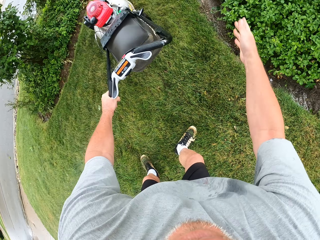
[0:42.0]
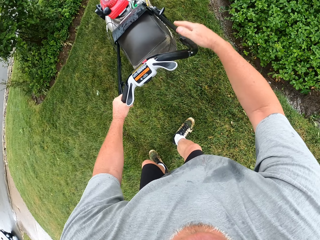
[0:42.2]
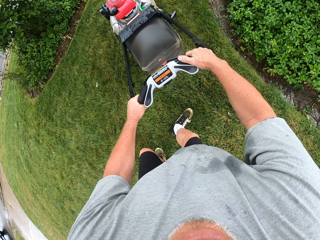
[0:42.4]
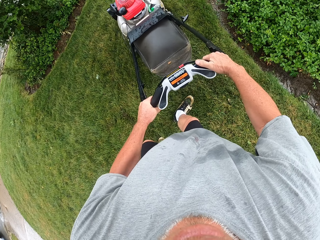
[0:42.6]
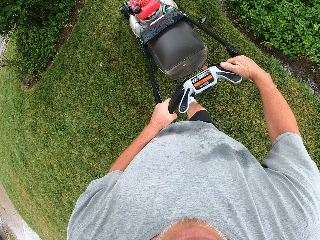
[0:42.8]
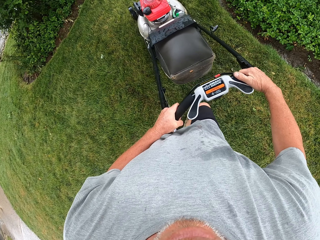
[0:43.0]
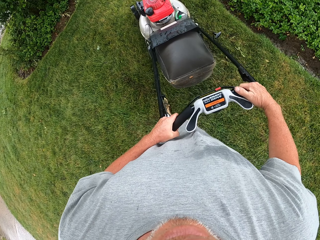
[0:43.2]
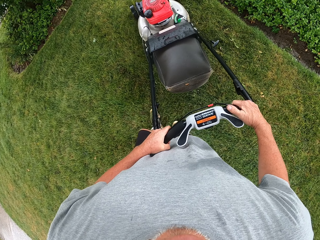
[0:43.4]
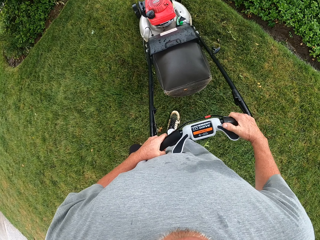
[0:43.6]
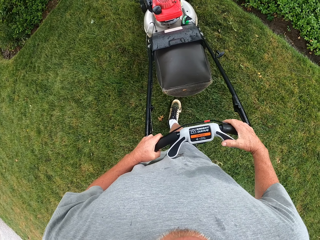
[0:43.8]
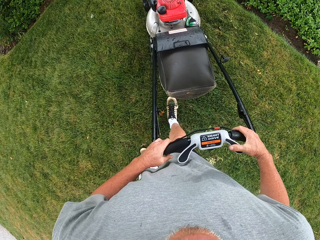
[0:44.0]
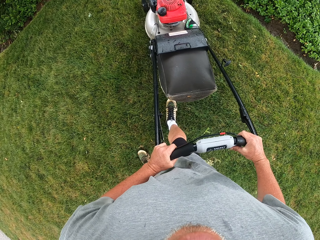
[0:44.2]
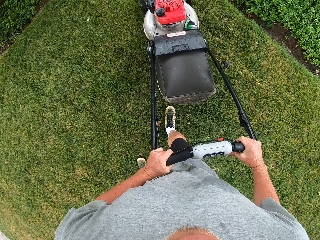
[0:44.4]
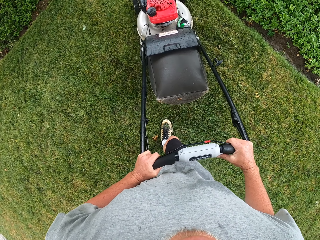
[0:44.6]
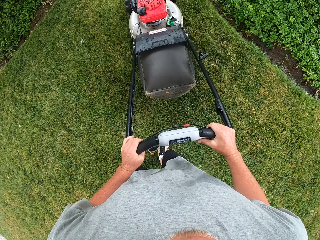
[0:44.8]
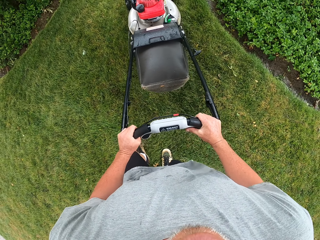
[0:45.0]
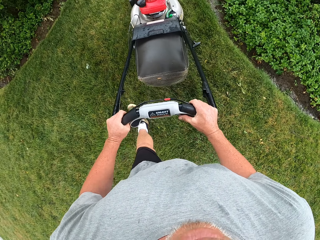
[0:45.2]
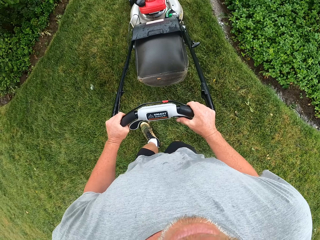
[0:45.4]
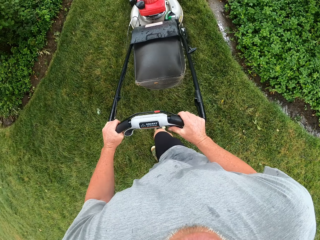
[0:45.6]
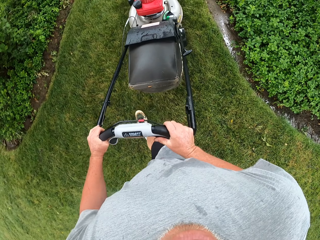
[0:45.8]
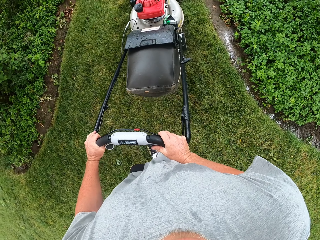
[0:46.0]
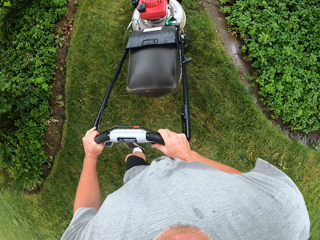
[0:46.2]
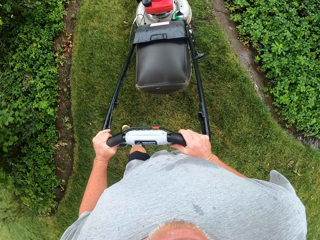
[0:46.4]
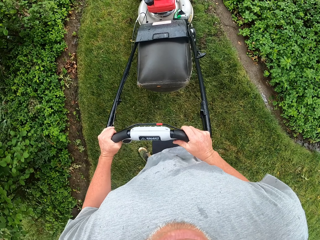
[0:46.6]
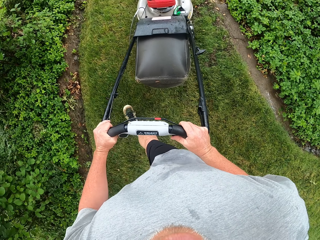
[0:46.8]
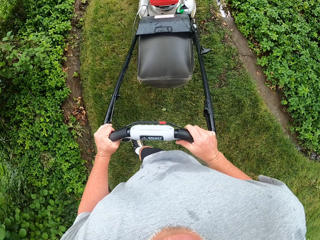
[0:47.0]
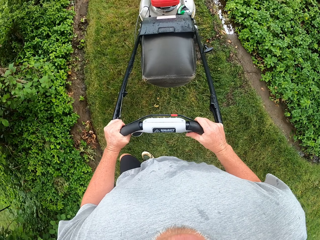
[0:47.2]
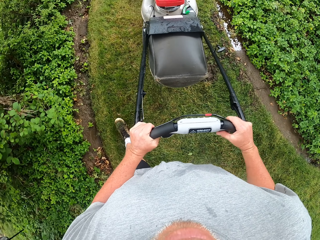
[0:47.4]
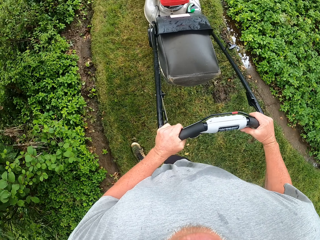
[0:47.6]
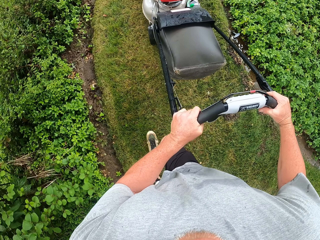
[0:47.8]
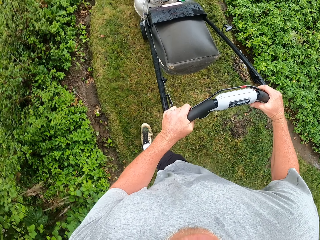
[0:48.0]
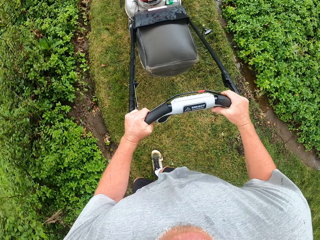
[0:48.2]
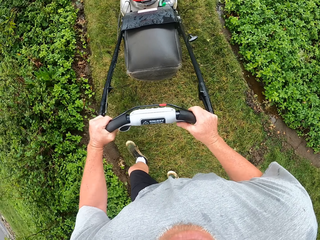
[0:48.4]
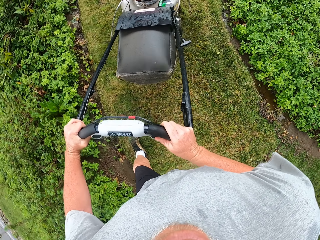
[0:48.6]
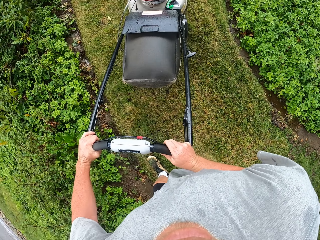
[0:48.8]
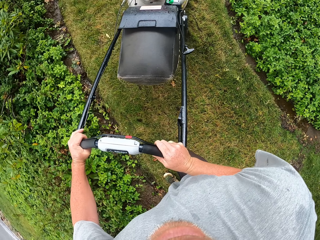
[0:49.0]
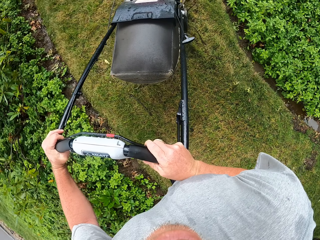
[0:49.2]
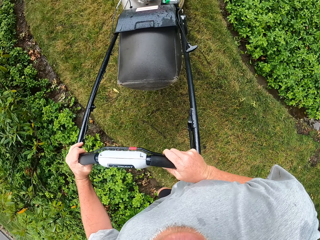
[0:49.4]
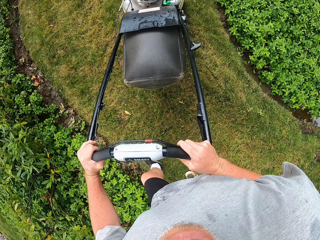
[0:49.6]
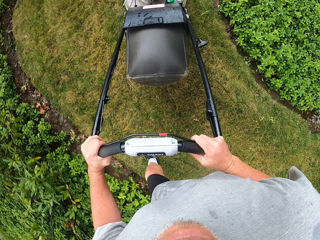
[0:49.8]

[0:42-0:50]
The camera wearer throws the stick in the bushes. They push the lawn mower on the grass. They reverse the lawn mower. They cut grass with the lawn mower.

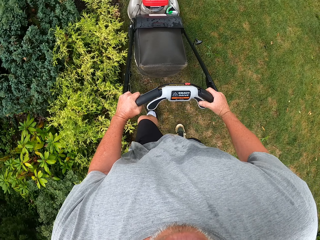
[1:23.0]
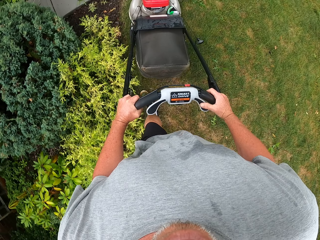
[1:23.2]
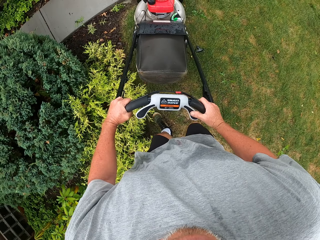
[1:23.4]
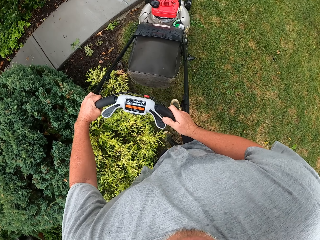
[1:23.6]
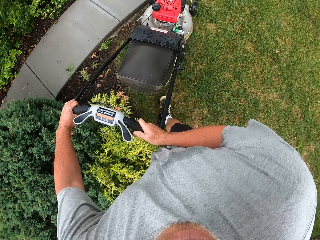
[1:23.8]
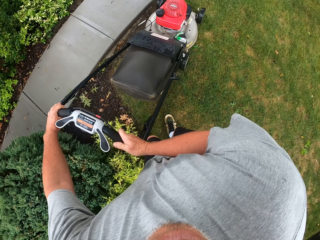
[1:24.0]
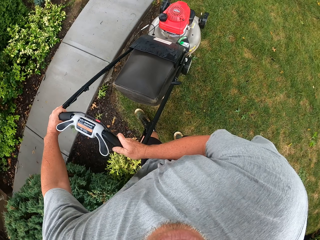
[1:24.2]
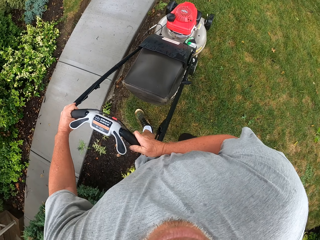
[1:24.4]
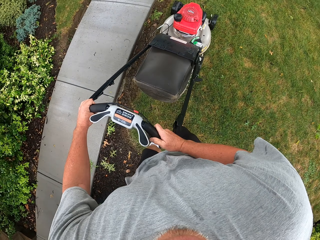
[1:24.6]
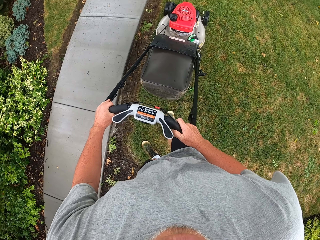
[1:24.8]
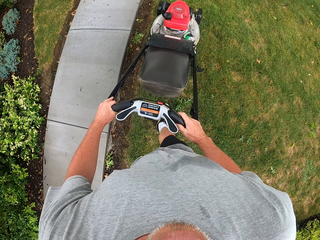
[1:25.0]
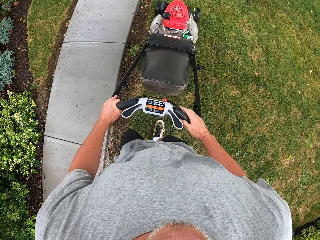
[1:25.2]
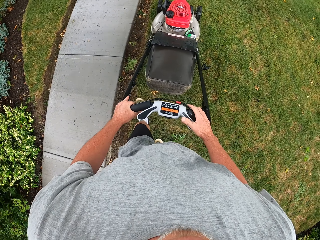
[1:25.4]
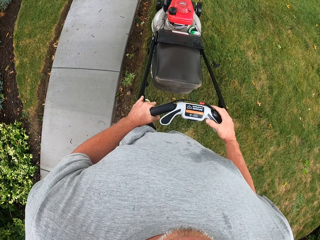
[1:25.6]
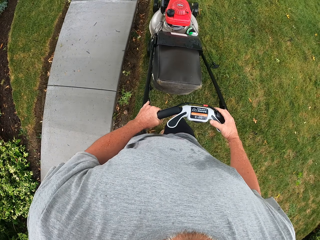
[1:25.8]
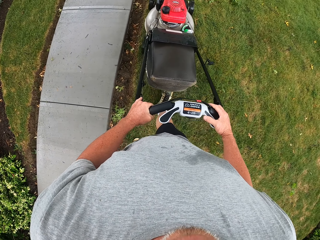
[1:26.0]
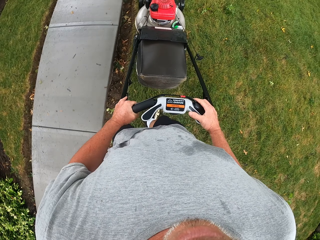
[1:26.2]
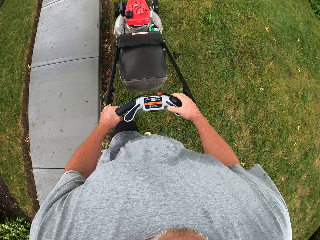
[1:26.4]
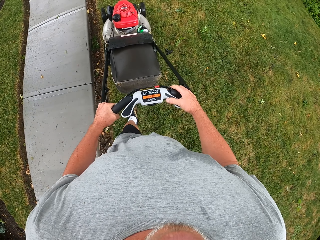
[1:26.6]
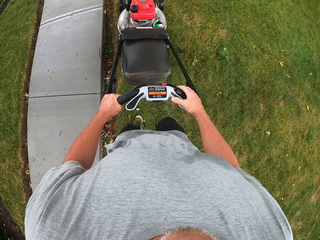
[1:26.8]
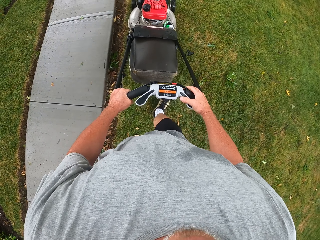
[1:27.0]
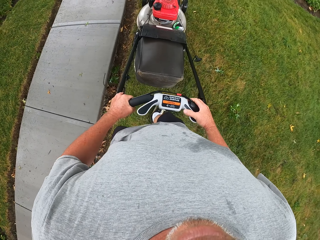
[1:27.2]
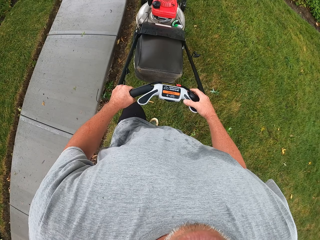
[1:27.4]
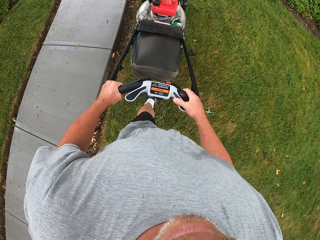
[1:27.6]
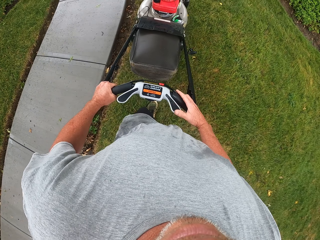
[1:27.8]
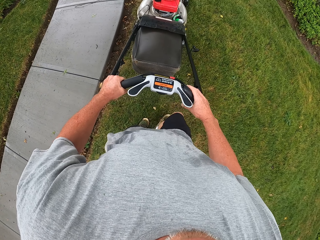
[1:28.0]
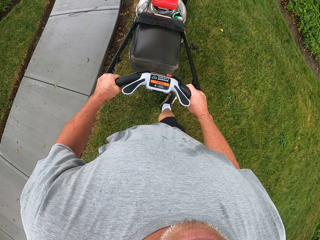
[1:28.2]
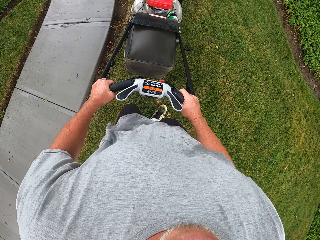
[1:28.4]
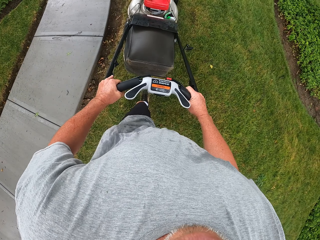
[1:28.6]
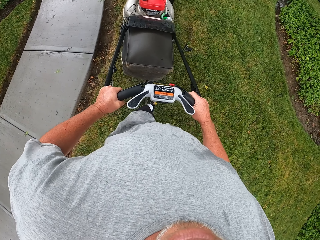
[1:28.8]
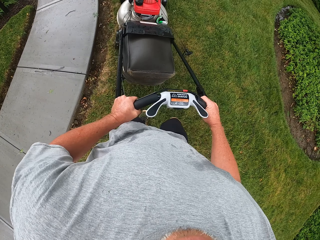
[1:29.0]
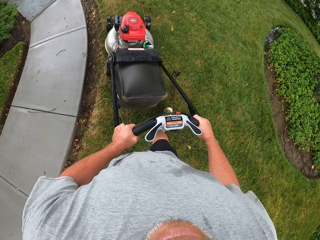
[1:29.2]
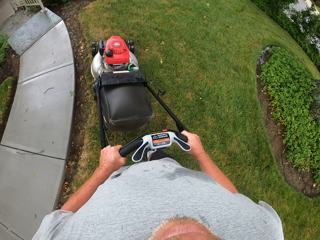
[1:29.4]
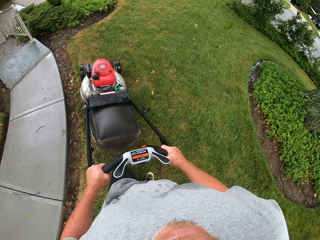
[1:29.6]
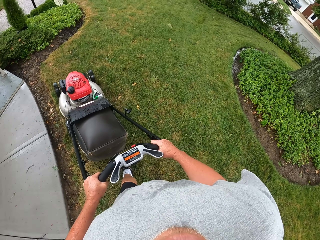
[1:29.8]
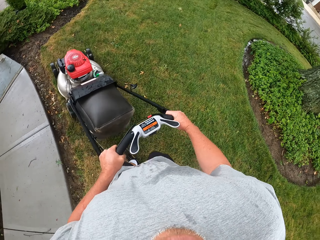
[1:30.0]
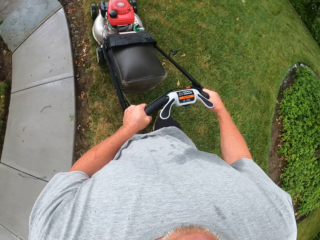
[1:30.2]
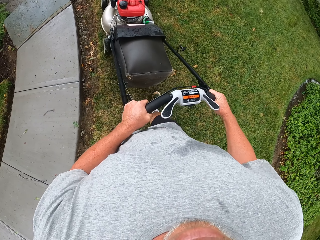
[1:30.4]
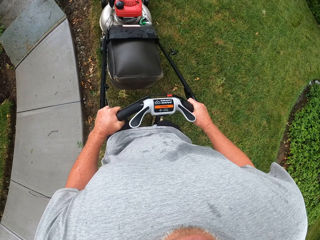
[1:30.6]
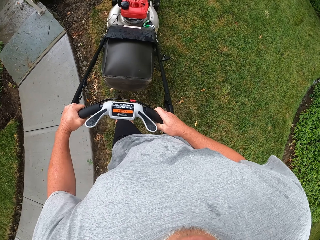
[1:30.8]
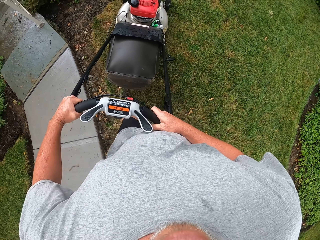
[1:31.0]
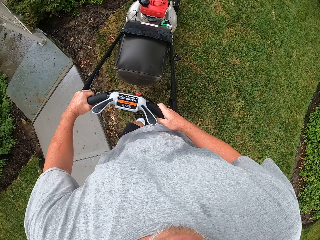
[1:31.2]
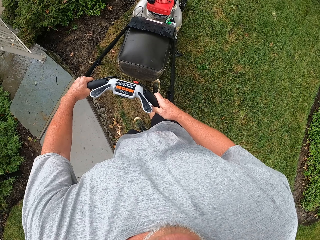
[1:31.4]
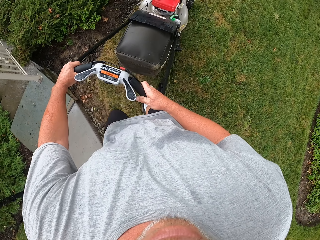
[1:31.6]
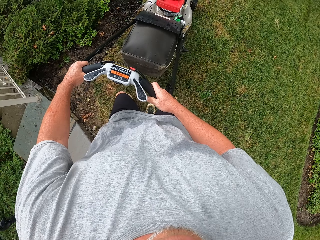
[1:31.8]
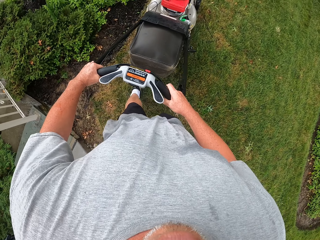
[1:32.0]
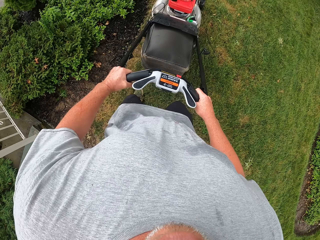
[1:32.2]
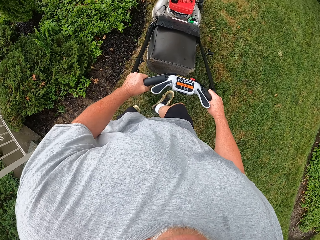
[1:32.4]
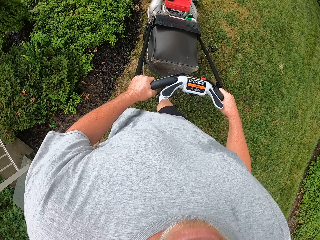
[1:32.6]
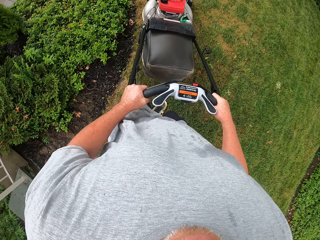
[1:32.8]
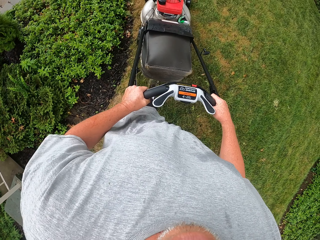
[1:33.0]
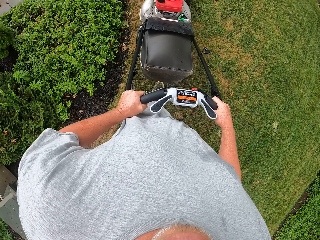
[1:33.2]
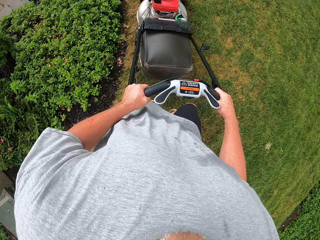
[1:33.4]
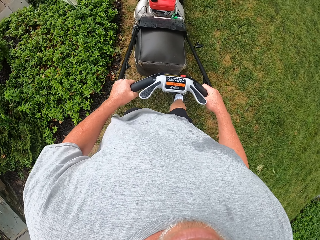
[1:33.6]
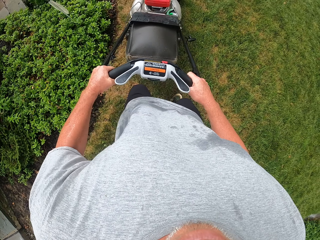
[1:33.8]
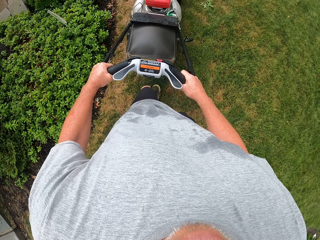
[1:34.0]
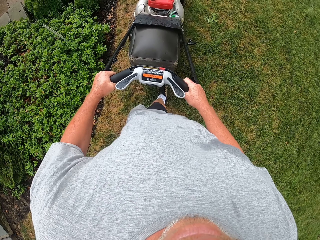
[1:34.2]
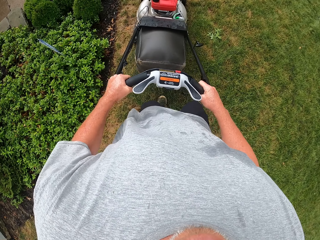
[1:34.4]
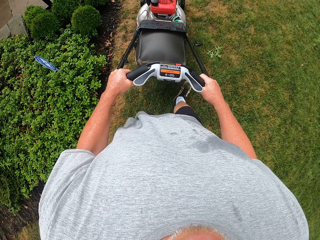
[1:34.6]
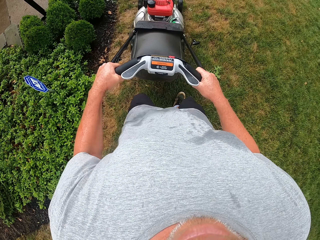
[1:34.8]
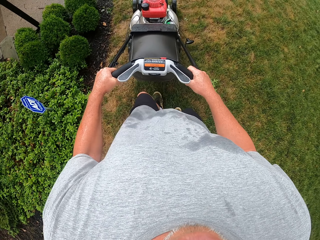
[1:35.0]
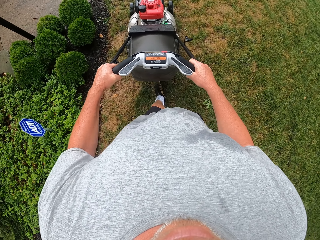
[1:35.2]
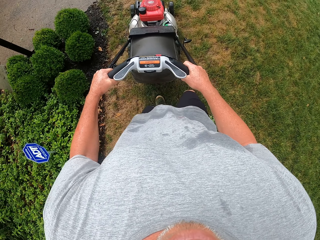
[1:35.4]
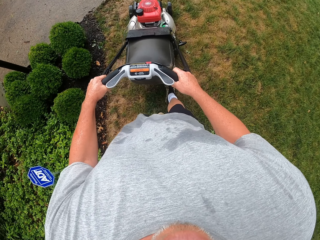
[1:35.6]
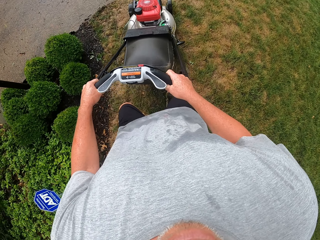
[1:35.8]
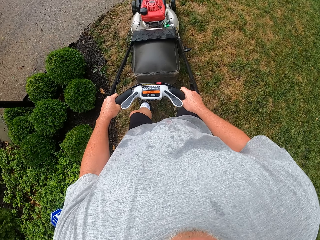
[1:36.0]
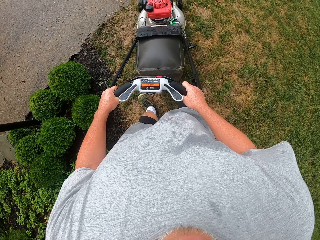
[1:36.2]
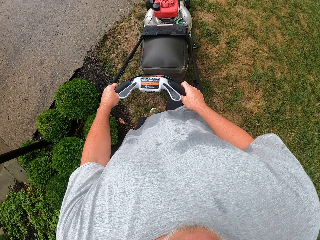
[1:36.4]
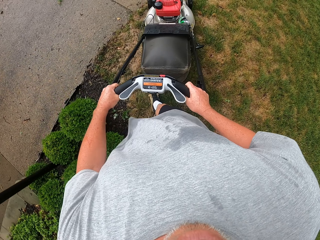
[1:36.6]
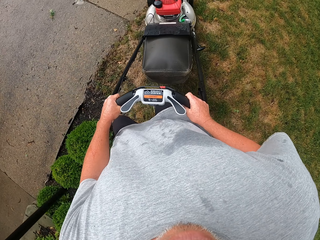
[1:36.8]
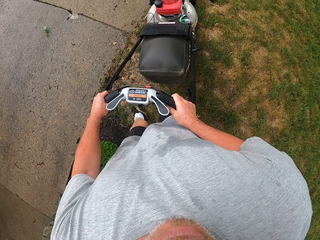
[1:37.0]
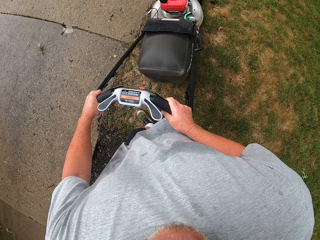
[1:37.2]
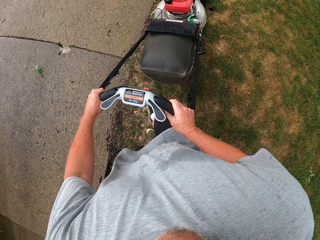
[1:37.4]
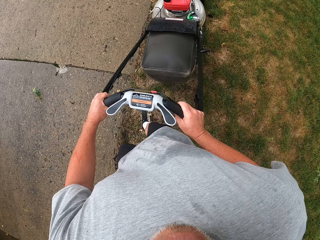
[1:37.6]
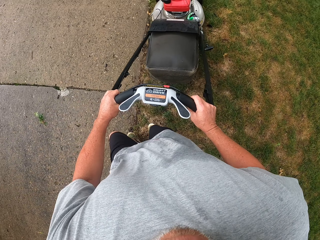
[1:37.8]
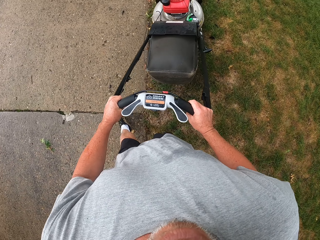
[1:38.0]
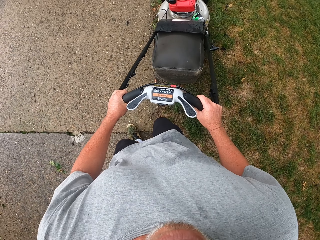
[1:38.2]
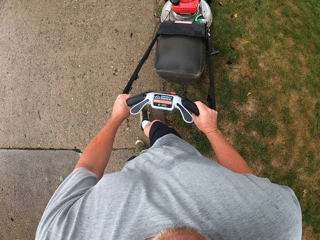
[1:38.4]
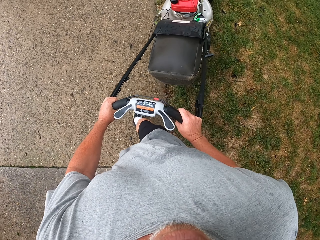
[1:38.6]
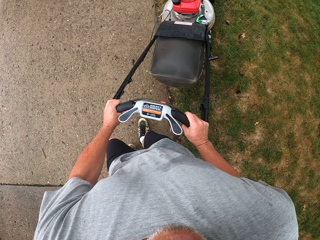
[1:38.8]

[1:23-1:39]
The camera wearer makes a turn. They cut grass with a lawn mower. They make a turn. They cut grass with the lawn mower. They make a turn.
